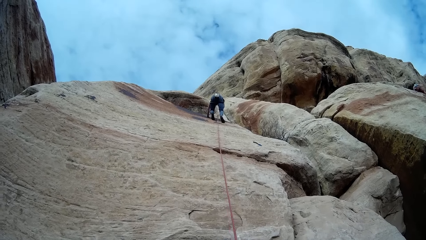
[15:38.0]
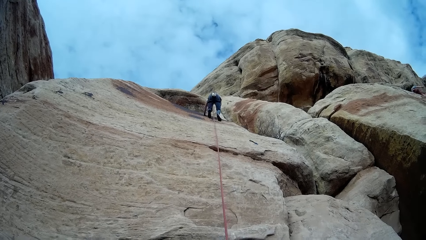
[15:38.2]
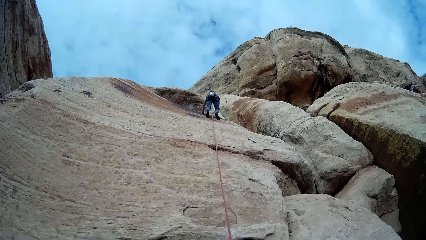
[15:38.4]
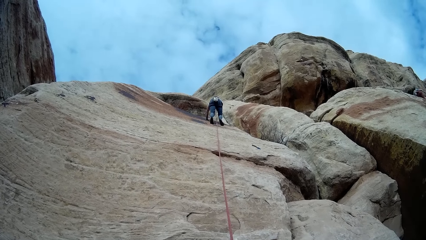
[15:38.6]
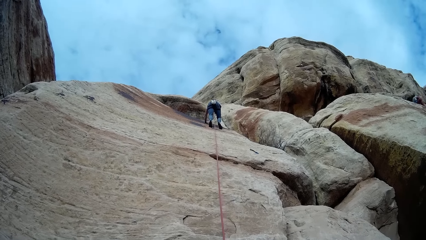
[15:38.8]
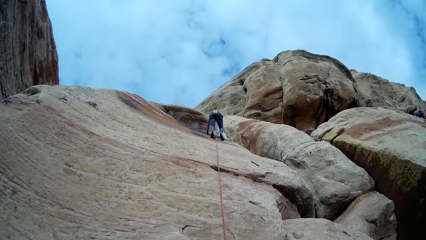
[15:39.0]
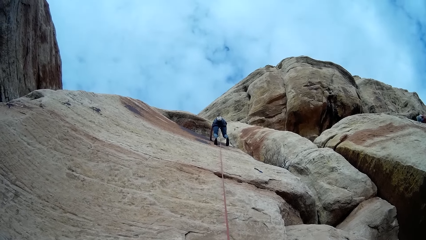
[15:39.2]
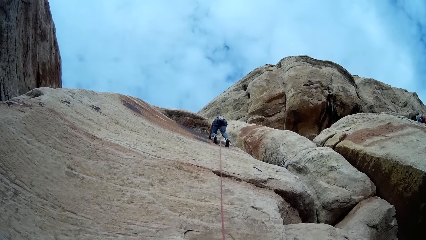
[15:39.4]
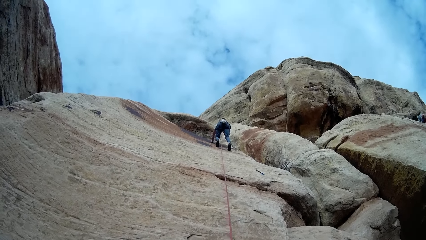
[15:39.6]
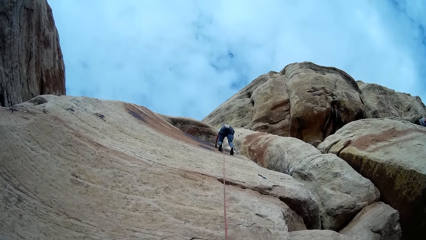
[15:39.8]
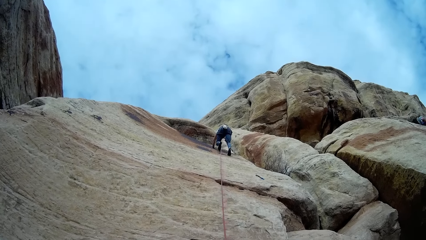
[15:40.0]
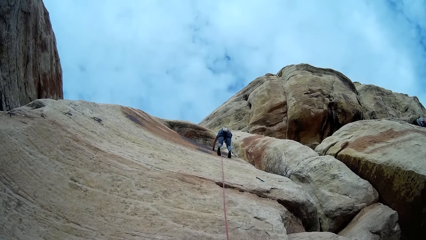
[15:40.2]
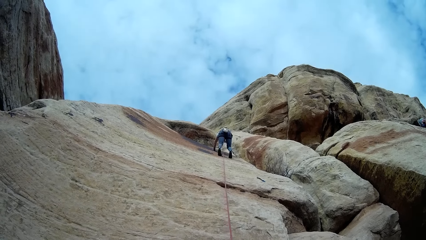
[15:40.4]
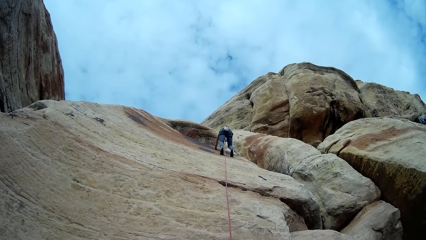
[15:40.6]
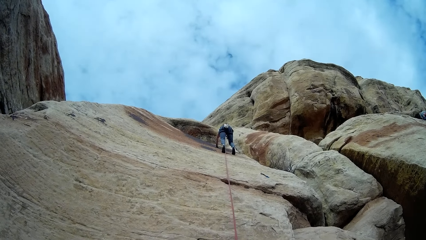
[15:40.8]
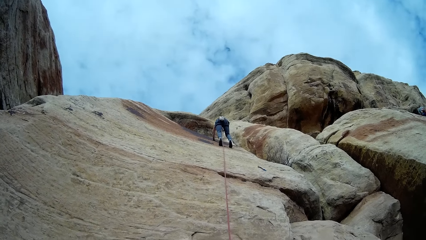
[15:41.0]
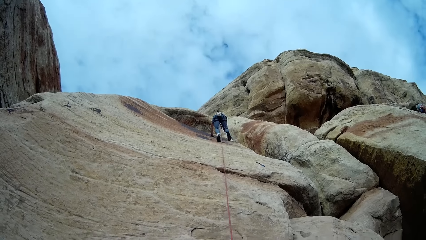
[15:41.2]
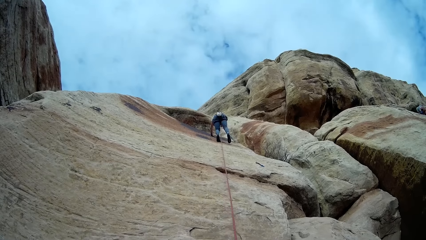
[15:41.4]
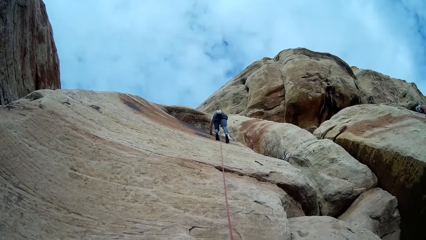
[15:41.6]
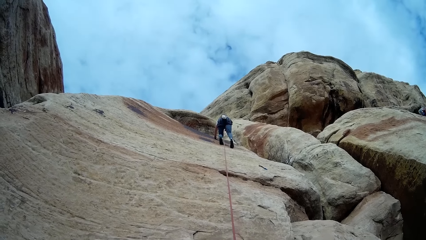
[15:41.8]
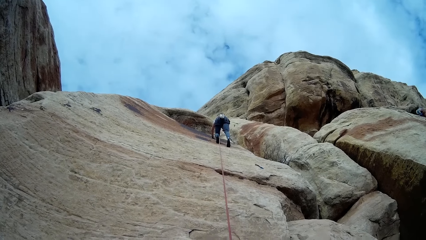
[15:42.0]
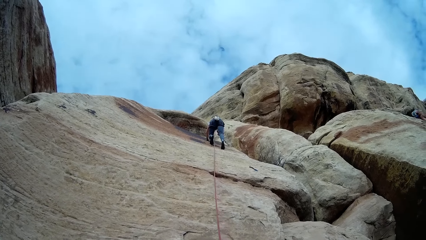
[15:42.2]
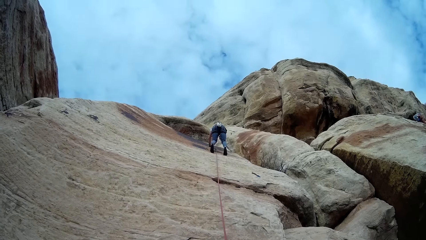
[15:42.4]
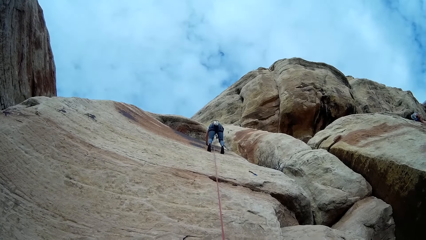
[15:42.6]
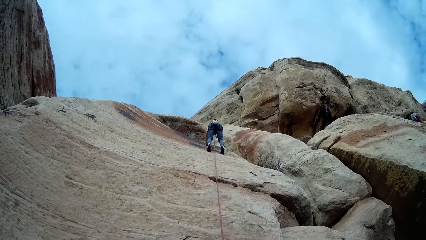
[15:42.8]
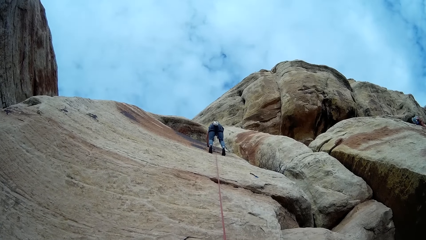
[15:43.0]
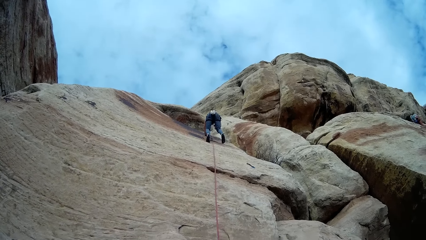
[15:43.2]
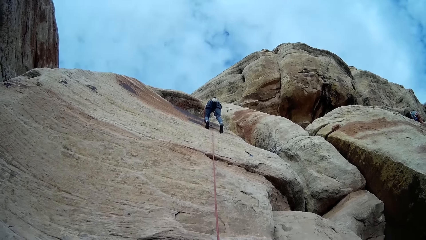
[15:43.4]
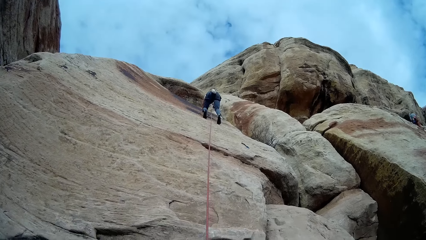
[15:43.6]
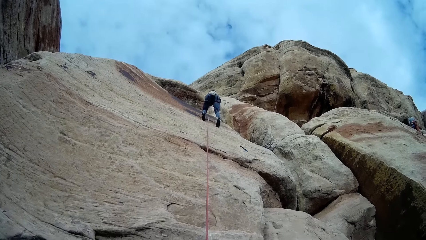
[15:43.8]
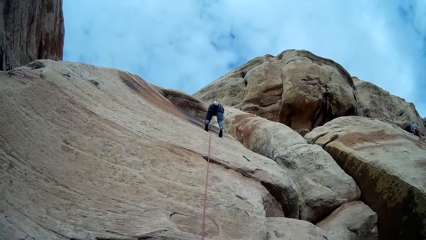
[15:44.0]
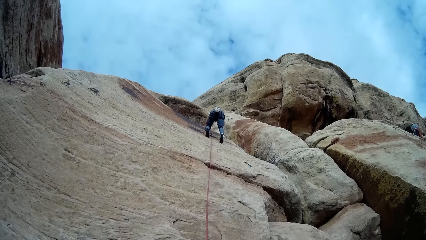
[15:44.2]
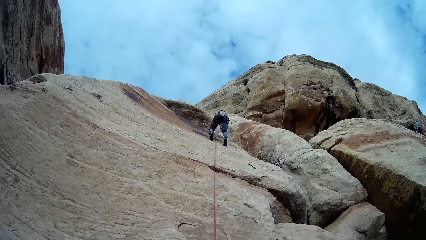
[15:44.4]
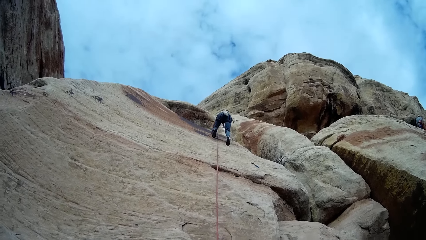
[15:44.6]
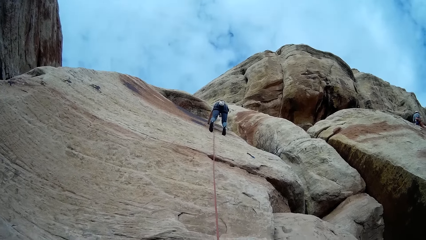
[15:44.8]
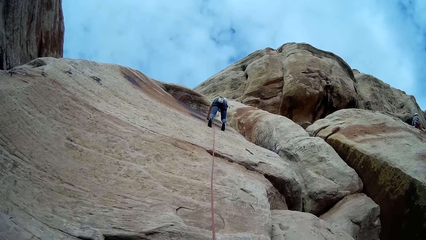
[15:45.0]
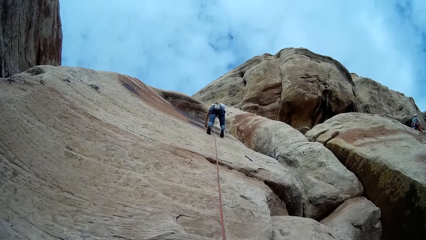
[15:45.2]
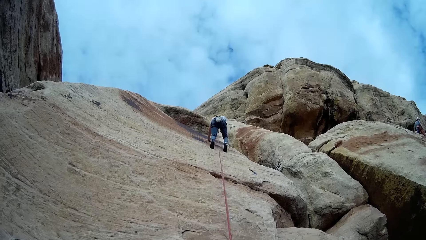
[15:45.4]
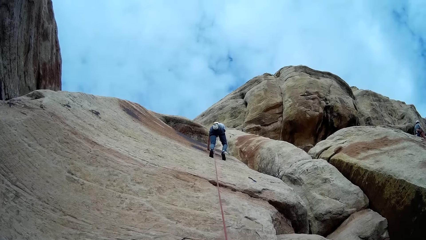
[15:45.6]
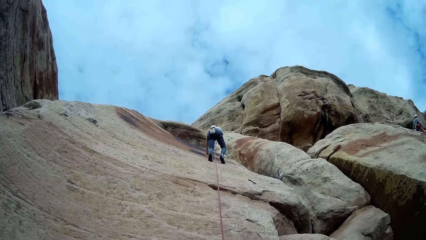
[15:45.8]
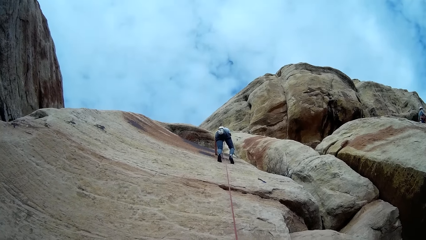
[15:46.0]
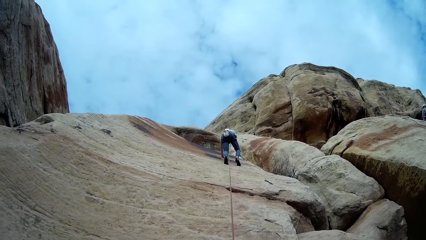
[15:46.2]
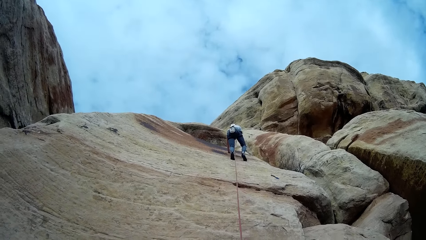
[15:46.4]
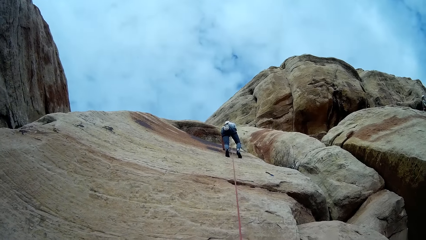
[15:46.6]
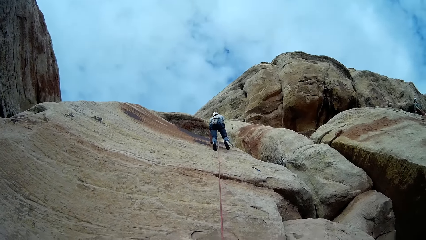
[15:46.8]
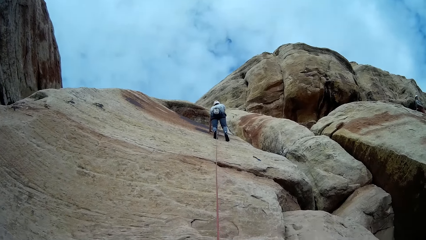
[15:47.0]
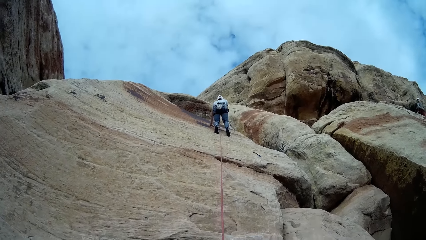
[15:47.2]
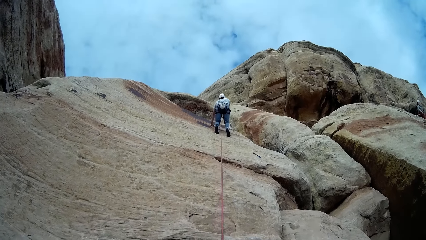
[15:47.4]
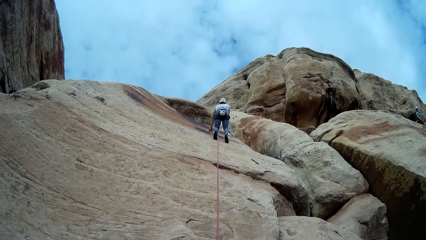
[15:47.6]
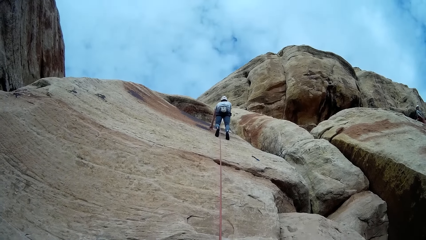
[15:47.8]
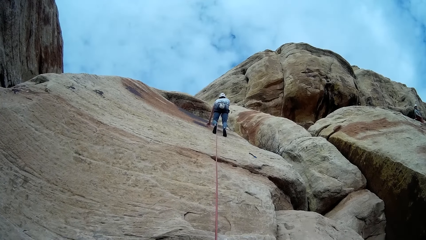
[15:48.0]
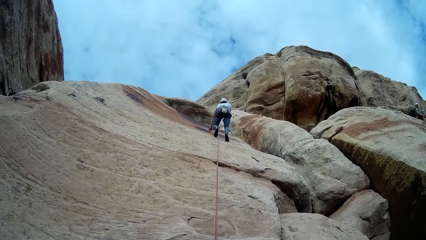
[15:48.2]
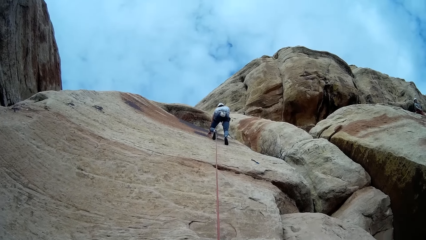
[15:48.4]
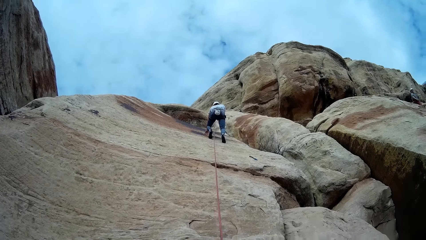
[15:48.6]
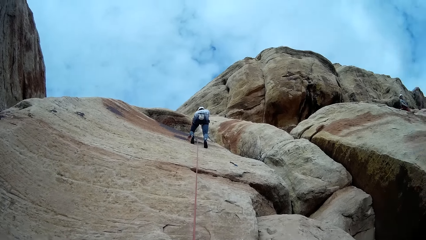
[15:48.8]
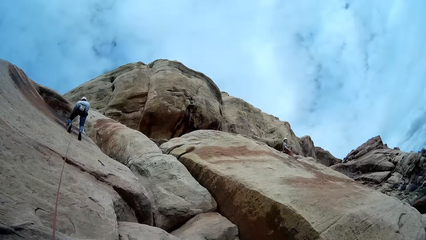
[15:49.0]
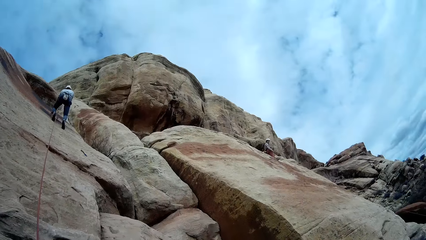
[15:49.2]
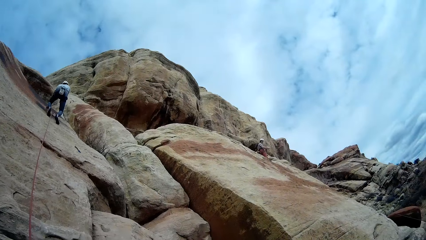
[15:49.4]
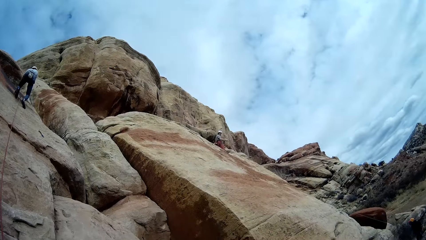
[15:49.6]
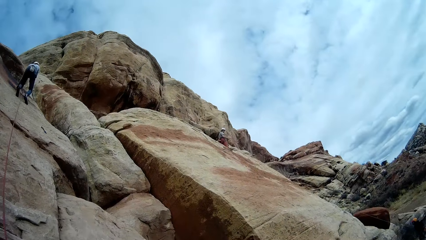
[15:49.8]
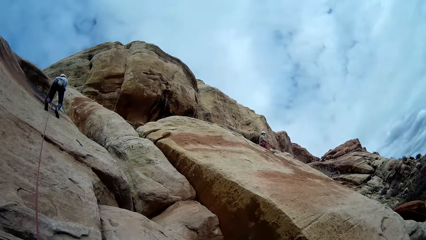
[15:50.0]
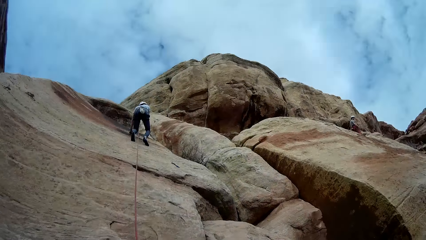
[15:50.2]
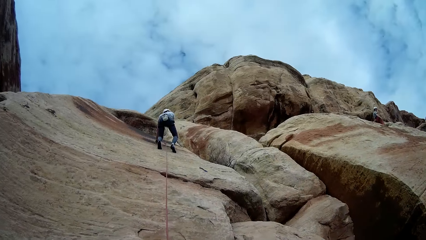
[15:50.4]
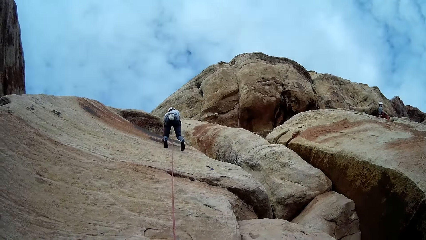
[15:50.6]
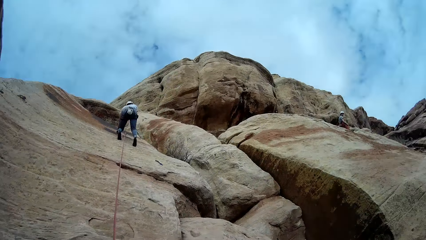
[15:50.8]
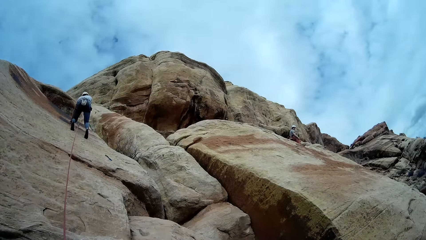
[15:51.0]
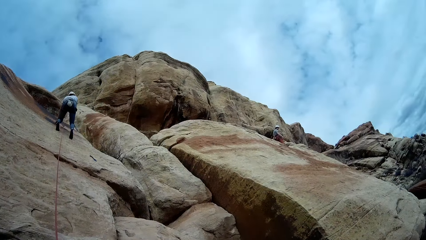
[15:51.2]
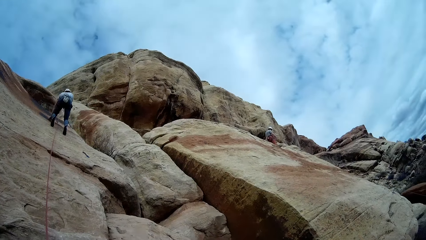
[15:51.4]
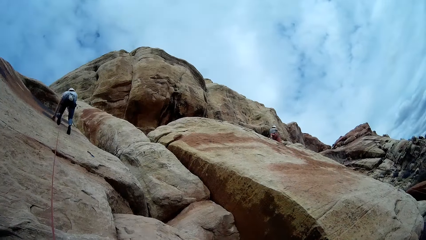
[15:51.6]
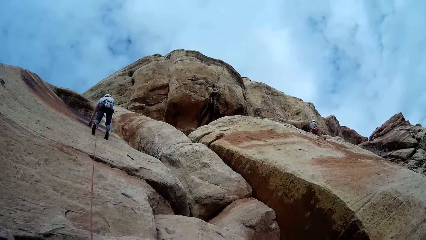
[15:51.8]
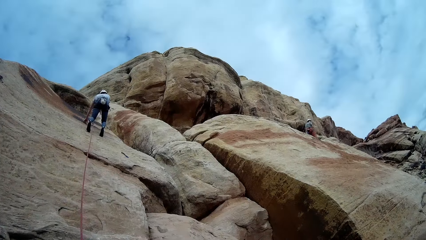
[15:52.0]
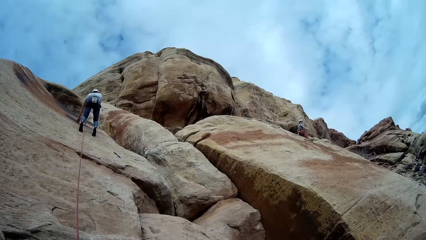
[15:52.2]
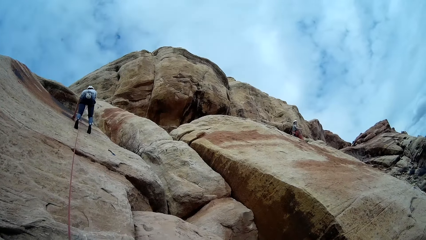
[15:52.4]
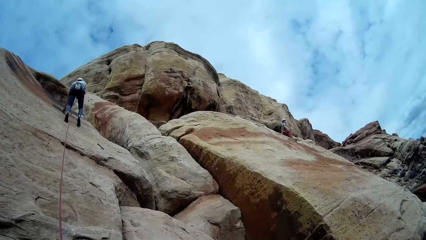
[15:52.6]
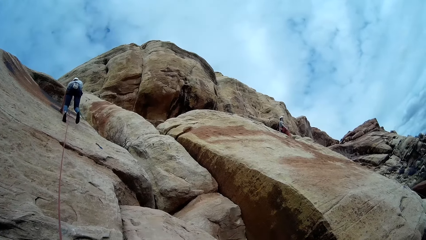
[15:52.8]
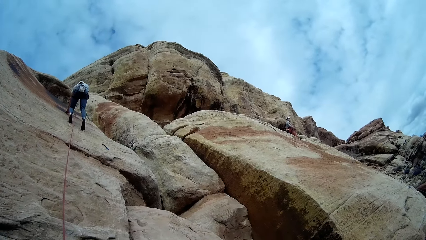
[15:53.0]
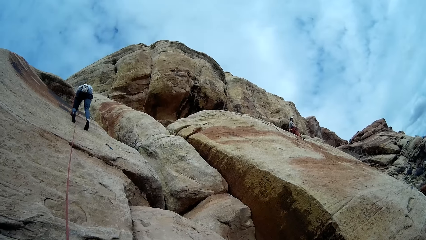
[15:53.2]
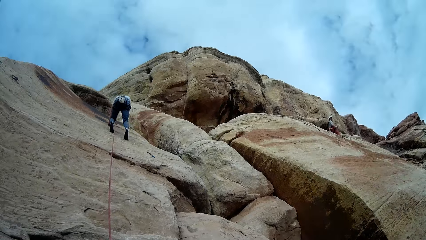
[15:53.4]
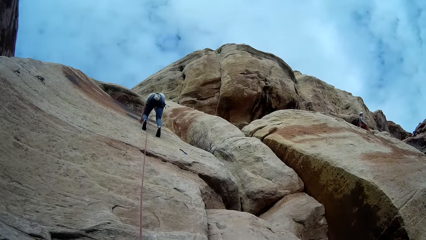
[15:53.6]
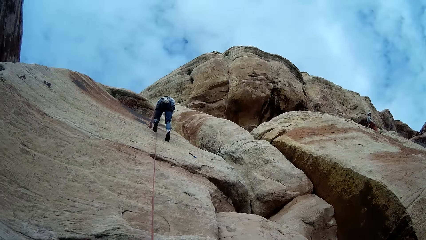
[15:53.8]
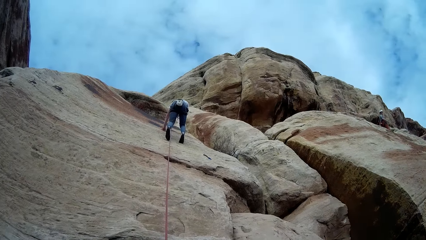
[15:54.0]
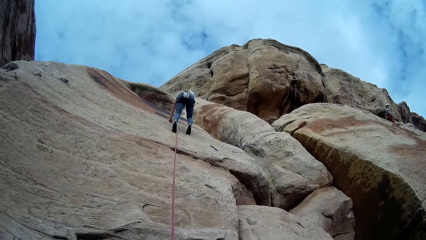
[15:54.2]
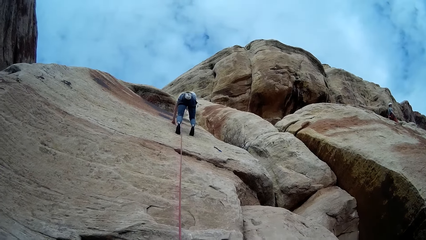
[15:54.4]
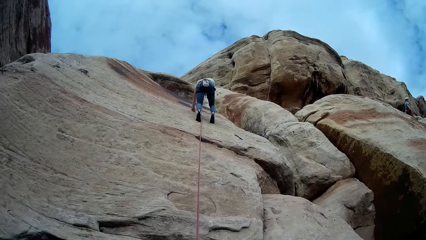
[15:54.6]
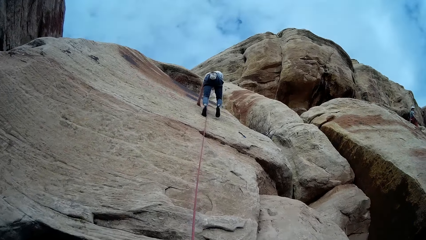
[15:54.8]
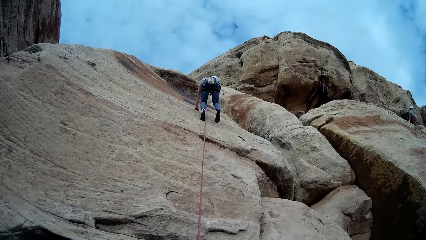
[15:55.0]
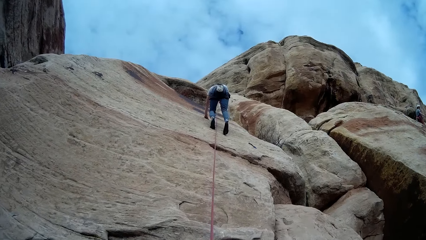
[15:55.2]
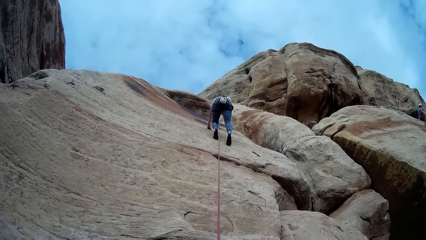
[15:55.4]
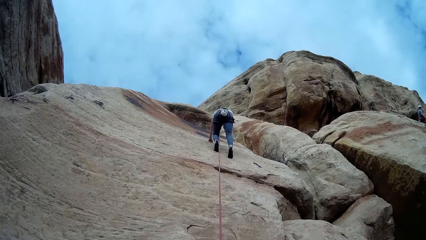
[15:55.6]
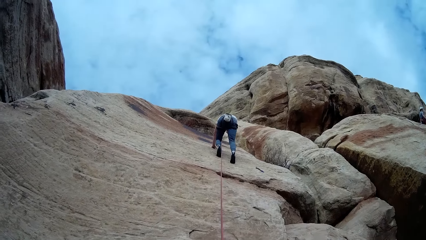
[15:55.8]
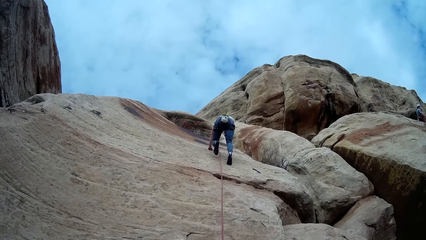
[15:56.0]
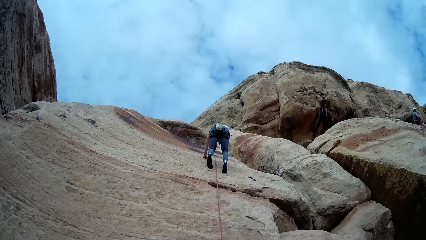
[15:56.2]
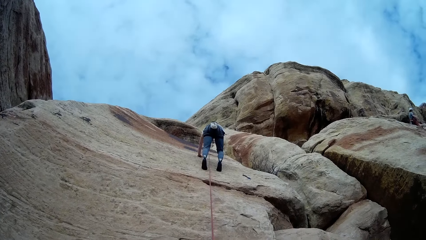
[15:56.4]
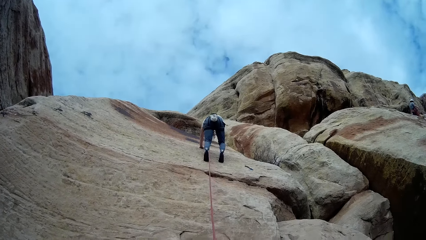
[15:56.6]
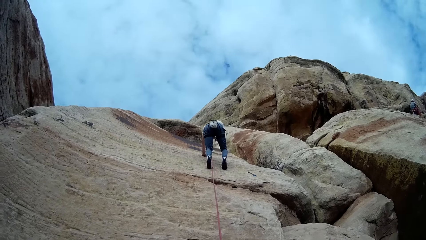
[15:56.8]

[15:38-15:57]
A man moves a hand. The man turns the other side and moves a hand. The man climbs down the mountain.
